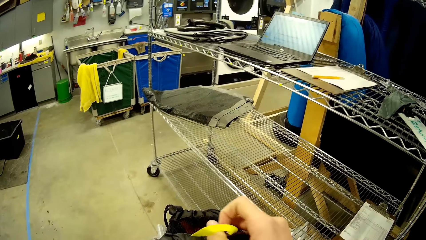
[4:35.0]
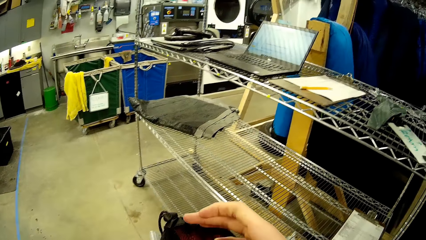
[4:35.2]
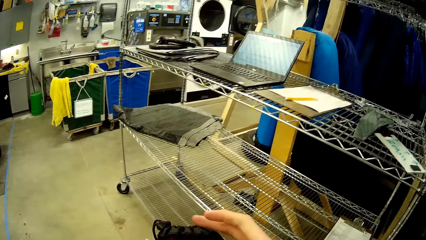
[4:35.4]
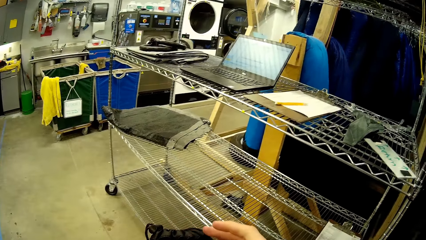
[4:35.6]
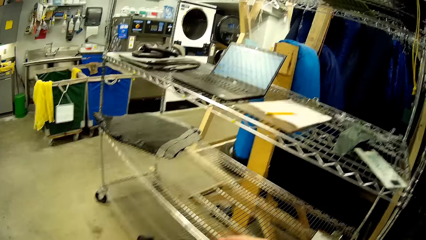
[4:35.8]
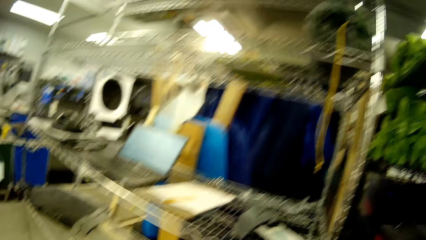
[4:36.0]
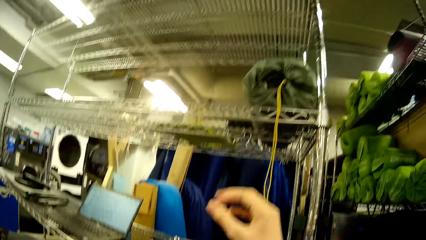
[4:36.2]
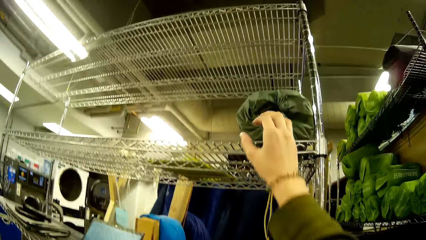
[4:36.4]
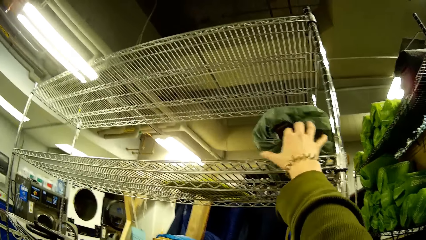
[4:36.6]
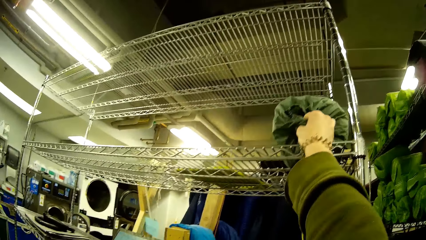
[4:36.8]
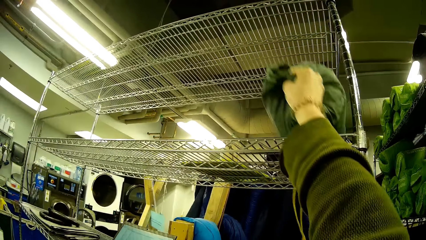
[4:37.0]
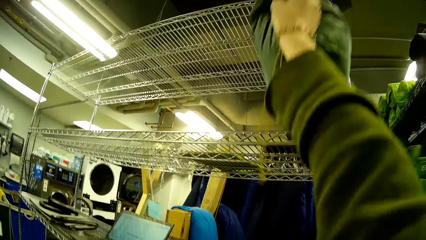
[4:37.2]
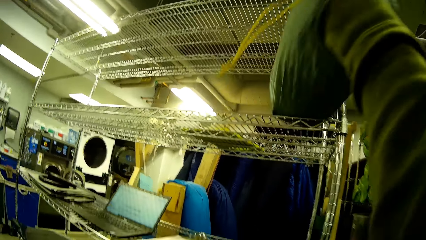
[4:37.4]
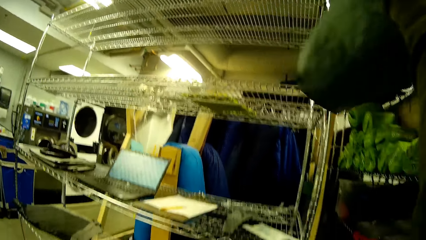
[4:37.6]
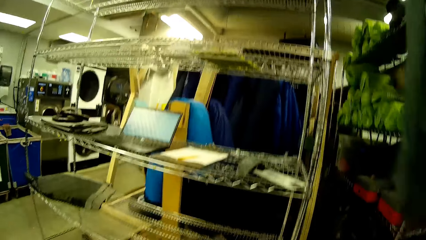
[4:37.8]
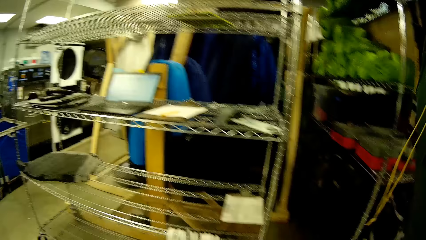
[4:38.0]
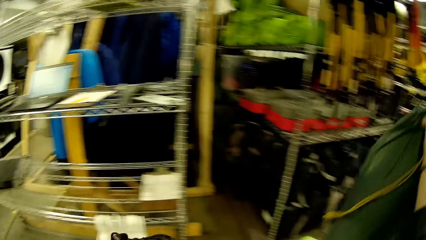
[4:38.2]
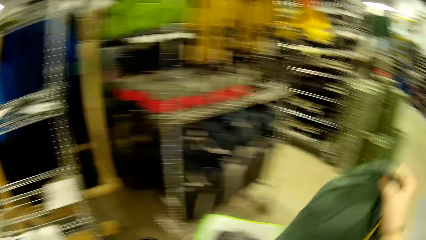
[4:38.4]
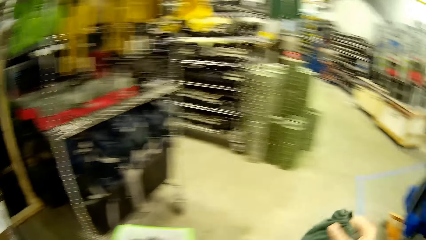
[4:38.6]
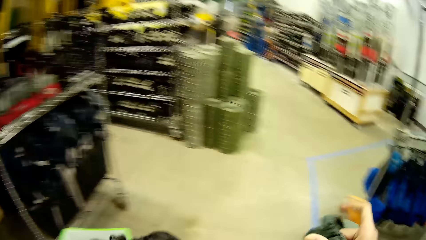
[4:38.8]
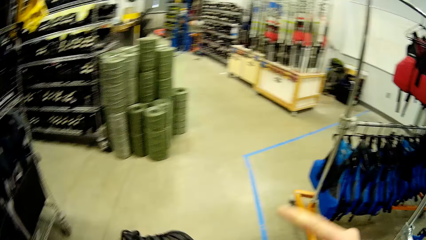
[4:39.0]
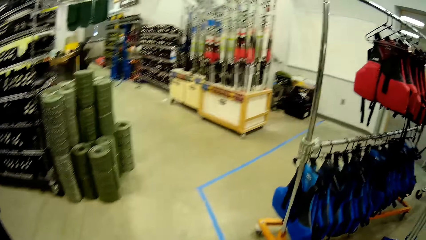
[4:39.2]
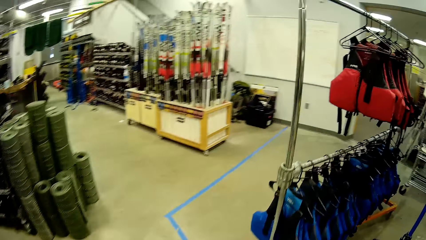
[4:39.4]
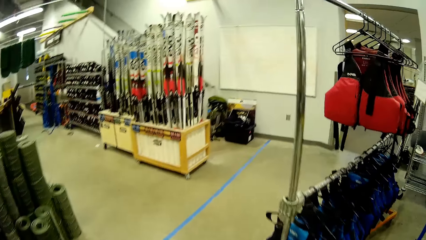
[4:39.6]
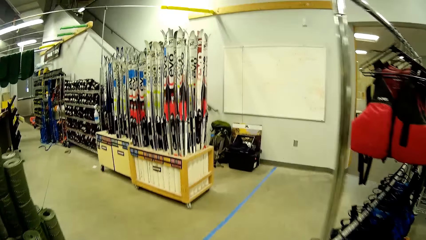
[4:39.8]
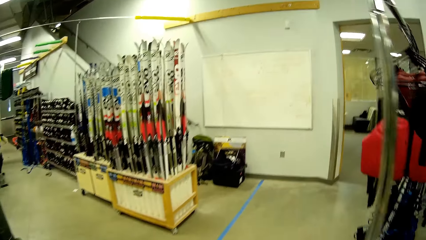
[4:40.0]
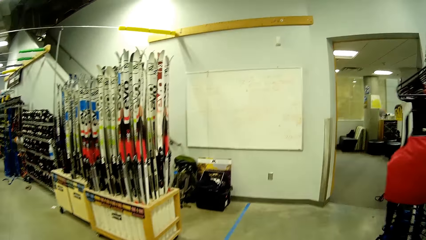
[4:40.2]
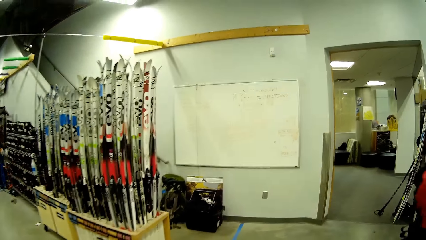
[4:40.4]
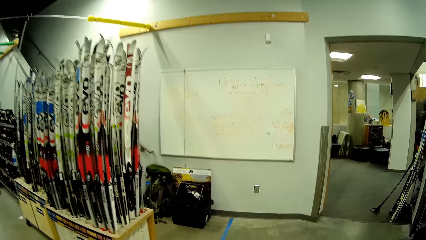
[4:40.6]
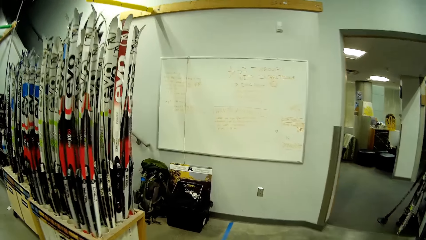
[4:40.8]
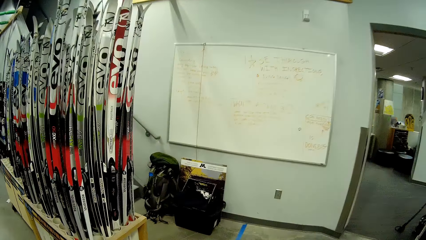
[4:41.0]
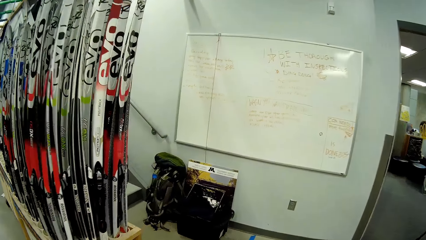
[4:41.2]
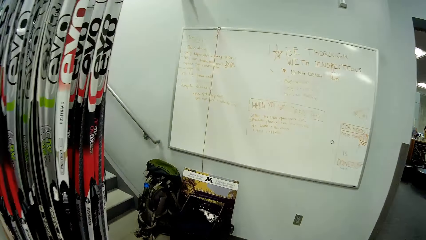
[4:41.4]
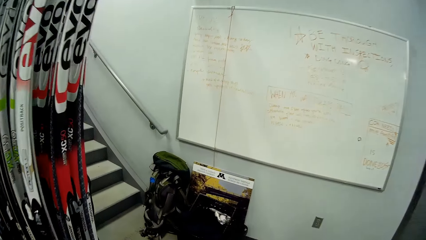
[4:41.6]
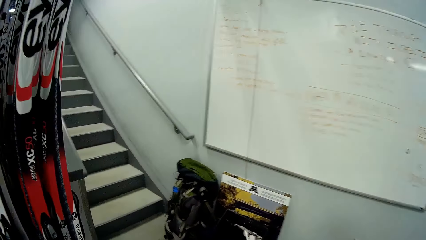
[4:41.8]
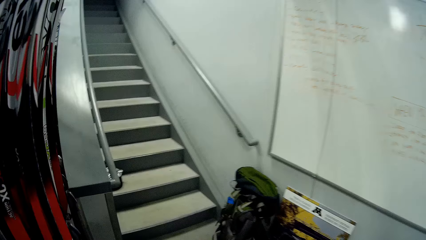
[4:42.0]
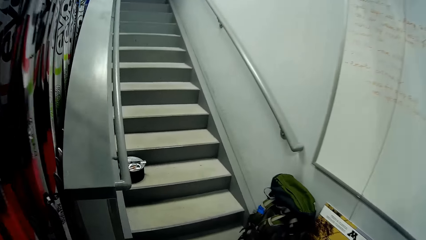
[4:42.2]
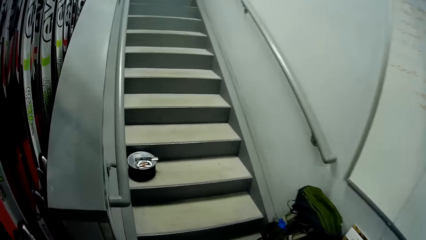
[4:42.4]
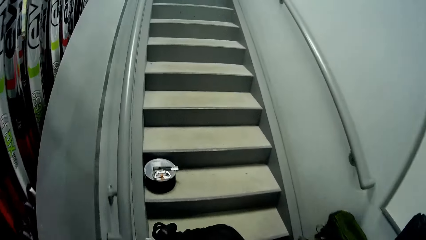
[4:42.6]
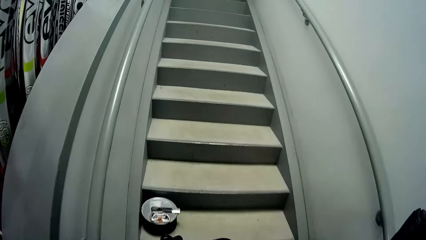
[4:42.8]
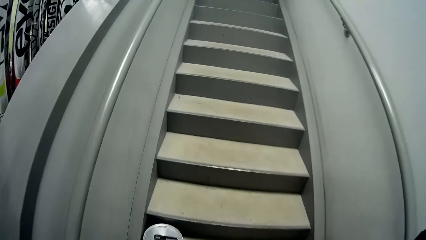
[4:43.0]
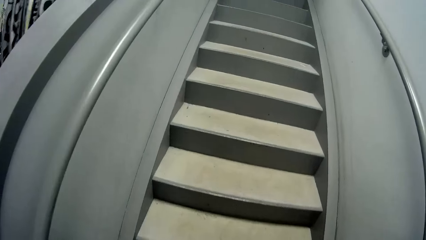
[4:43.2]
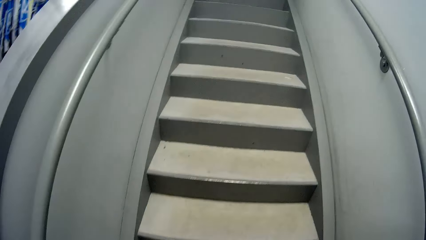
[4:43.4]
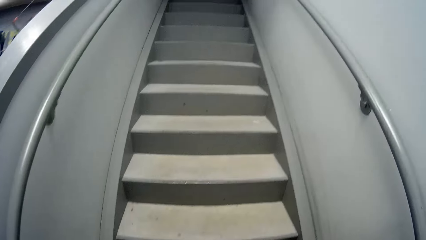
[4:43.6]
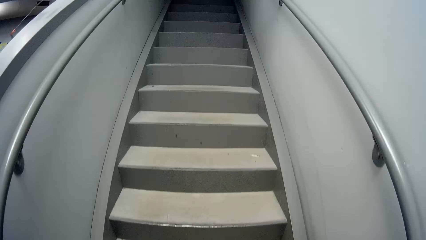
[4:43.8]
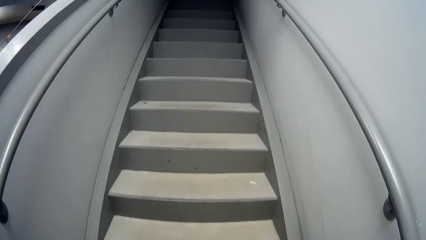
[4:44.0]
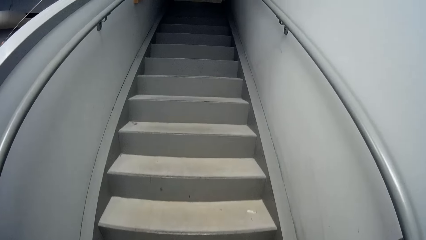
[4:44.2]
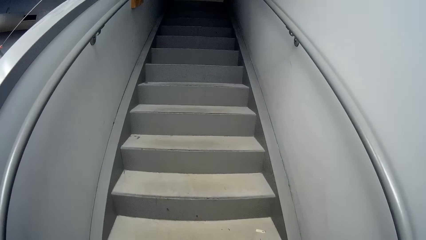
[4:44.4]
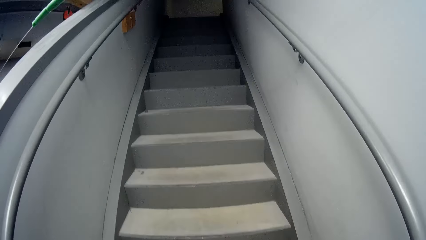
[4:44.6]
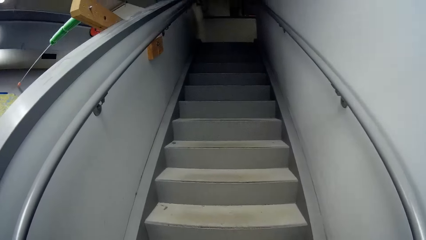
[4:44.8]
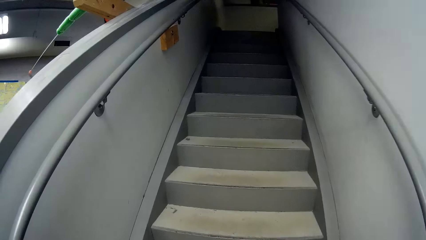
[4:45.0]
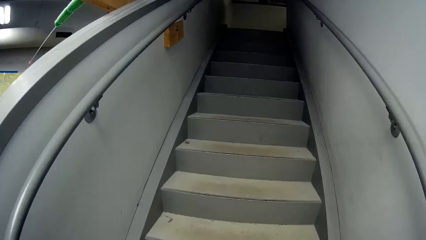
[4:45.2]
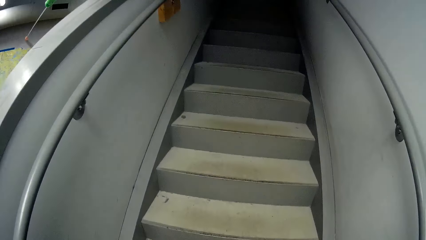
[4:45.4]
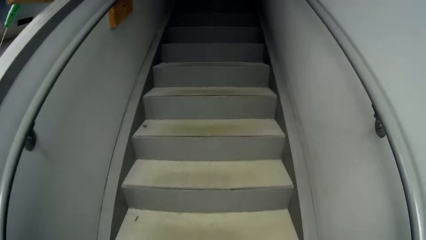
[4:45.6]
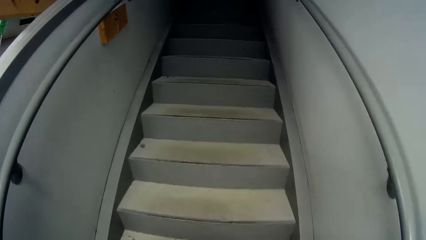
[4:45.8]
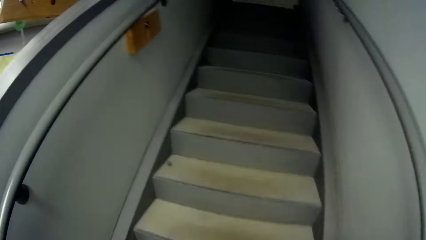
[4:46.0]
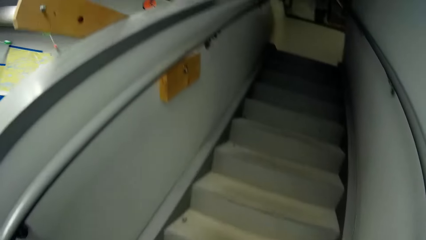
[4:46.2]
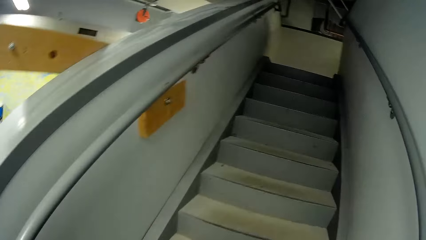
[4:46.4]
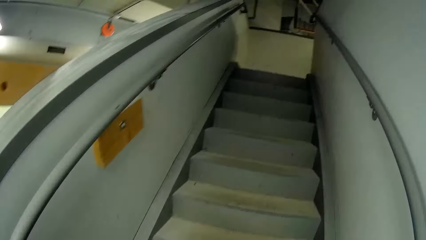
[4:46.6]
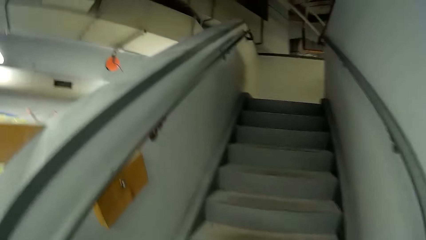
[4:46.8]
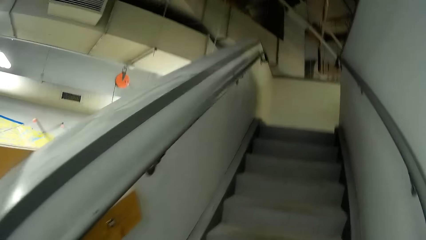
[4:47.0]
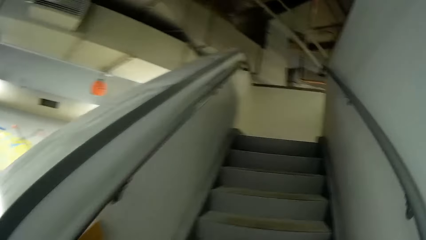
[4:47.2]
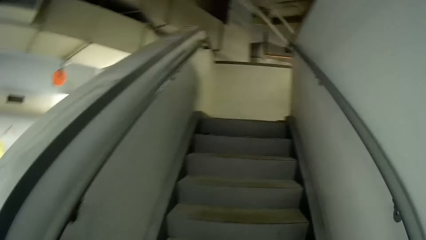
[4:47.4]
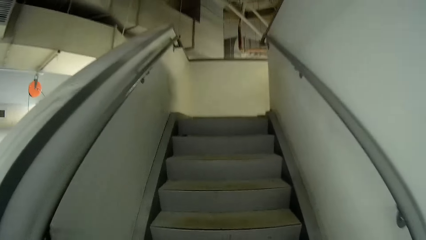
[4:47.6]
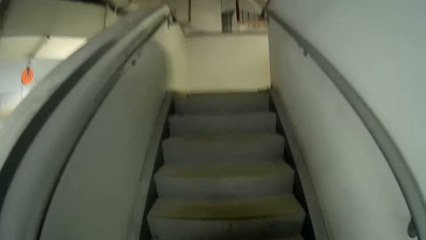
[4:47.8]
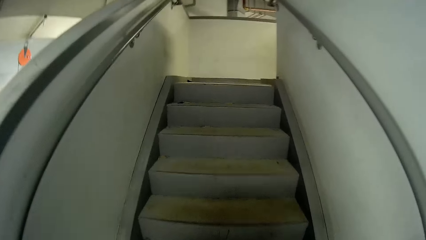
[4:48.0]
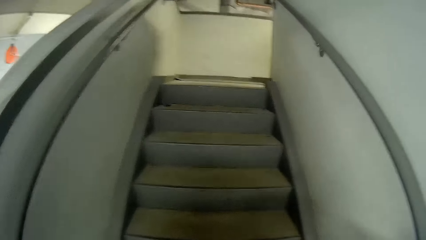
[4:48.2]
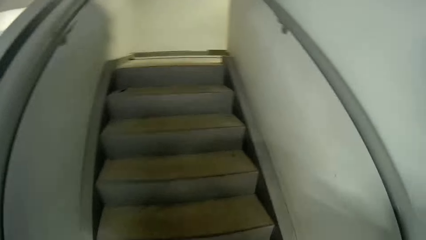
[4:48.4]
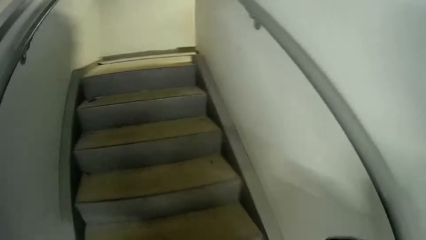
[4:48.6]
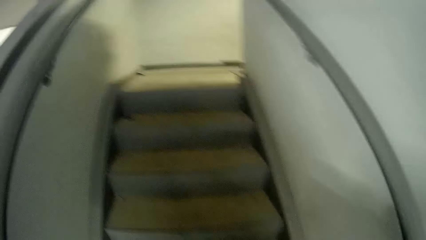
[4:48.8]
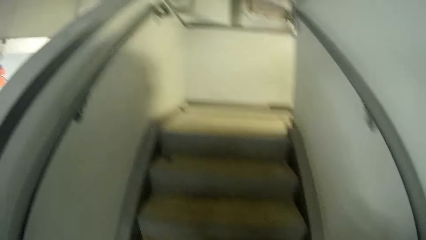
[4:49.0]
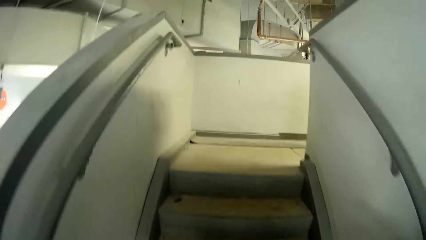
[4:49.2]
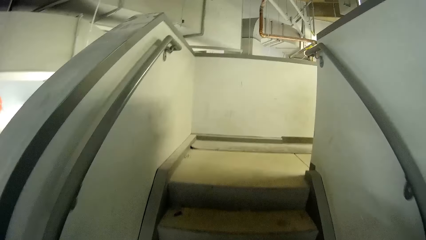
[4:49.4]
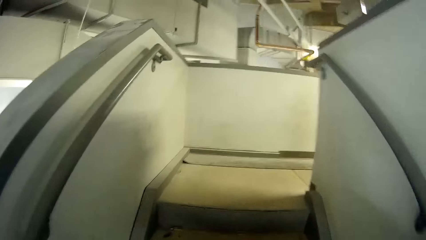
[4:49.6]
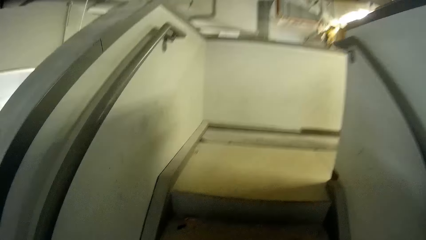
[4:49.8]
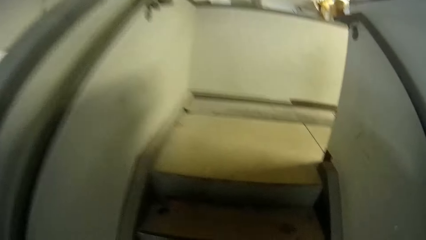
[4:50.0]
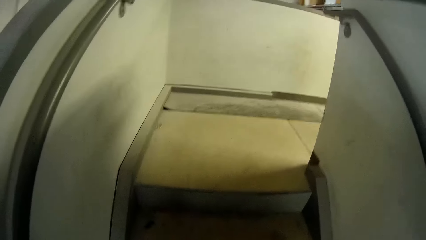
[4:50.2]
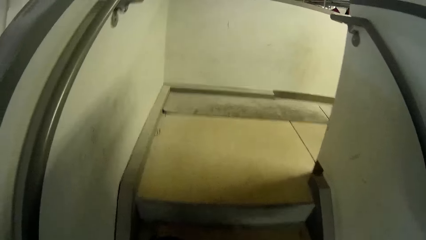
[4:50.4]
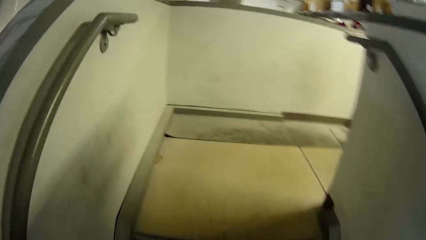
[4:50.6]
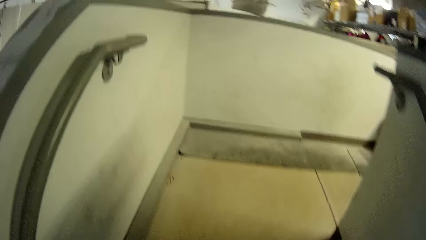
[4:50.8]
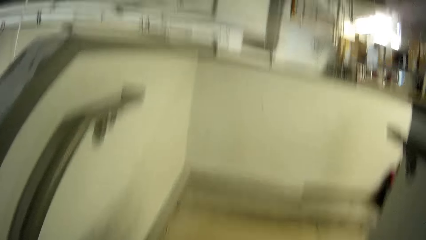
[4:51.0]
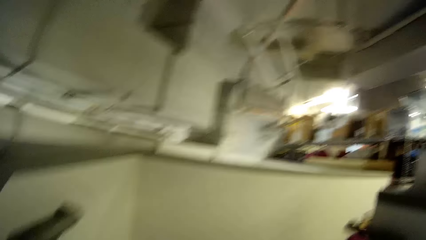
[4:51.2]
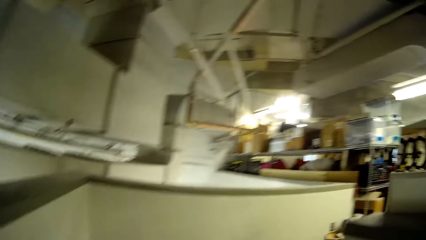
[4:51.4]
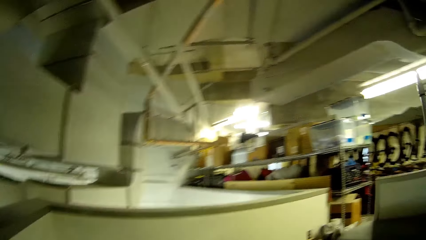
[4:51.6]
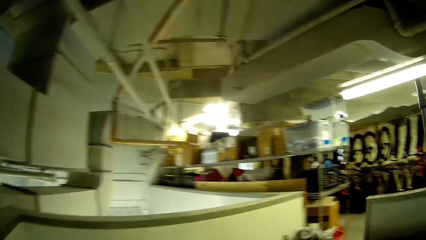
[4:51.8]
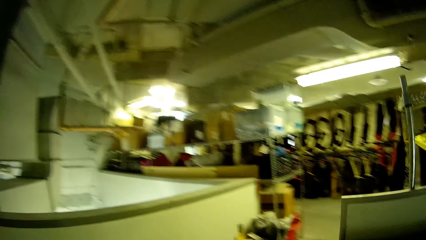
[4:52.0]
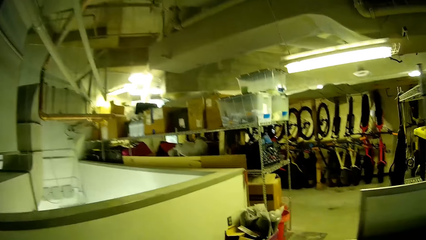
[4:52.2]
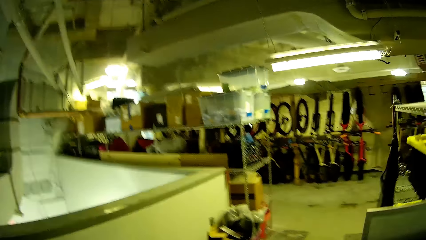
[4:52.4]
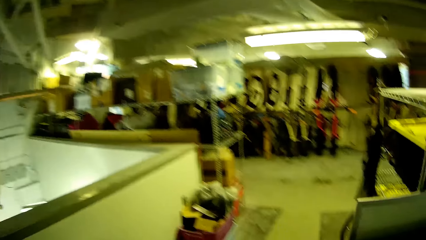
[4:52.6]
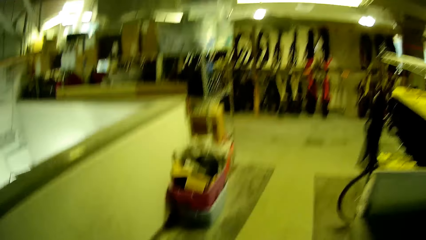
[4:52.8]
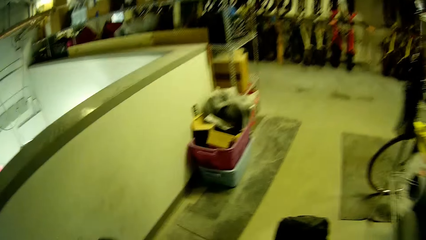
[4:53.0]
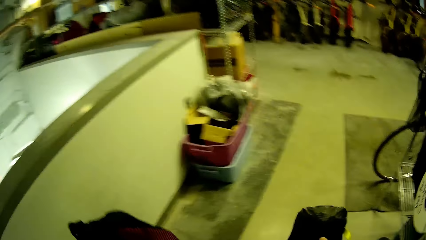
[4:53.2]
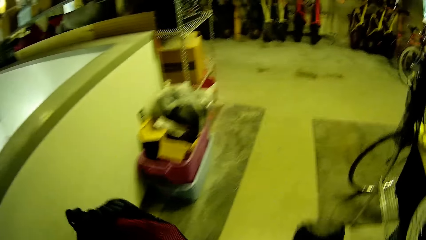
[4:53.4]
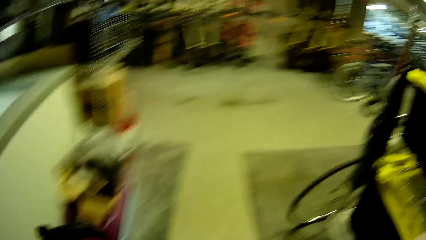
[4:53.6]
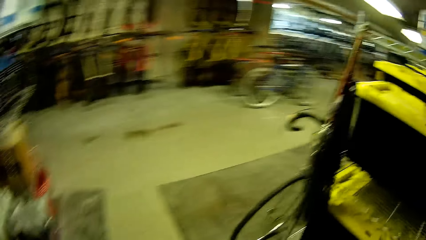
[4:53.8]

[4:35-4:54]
The camera wearer puts the purse in the bag. They pick the bag from the shelf. They walk around the store. They walk up the stairway.
